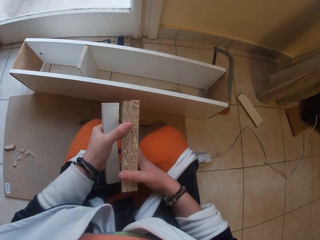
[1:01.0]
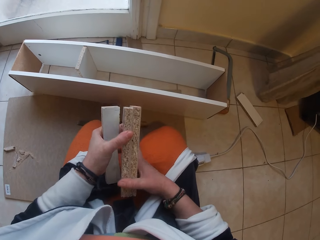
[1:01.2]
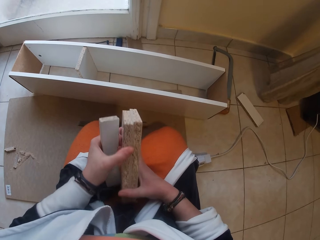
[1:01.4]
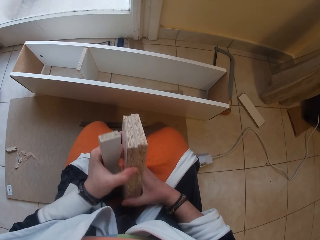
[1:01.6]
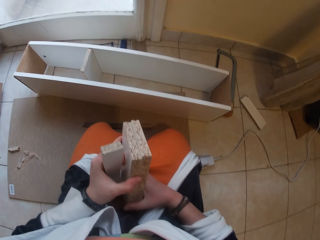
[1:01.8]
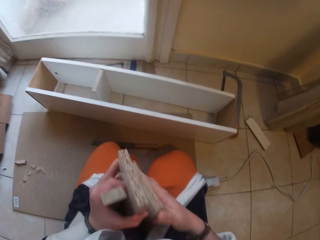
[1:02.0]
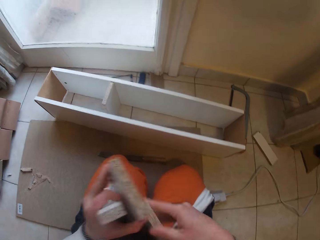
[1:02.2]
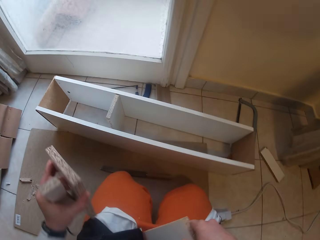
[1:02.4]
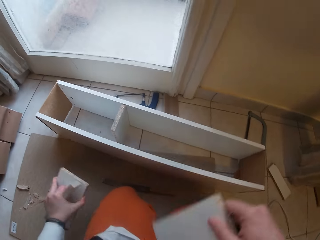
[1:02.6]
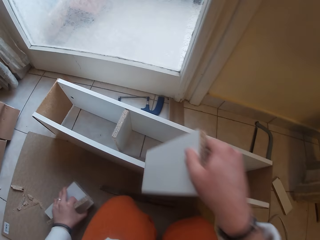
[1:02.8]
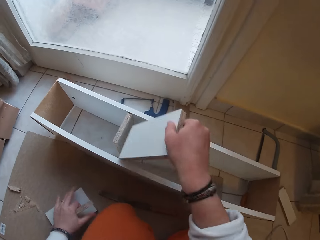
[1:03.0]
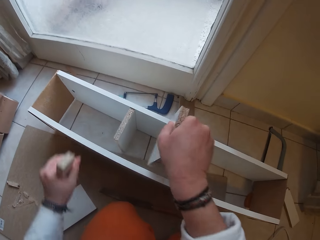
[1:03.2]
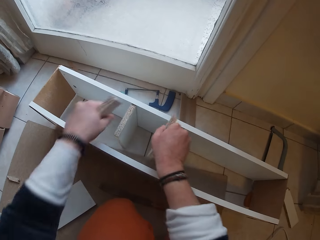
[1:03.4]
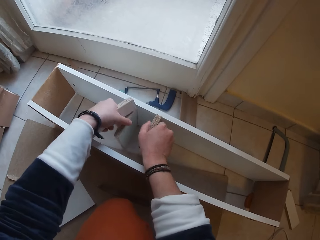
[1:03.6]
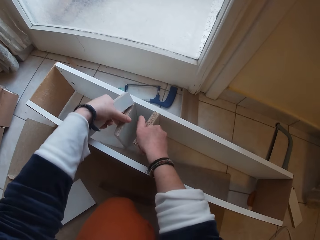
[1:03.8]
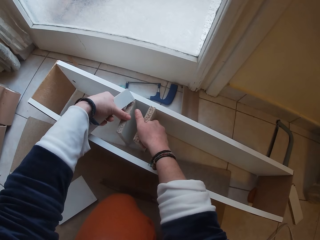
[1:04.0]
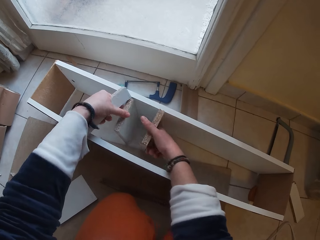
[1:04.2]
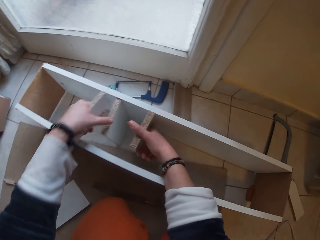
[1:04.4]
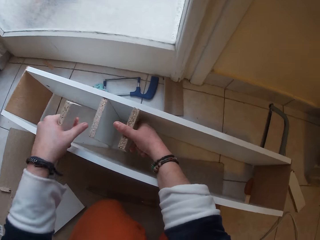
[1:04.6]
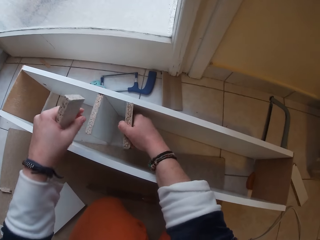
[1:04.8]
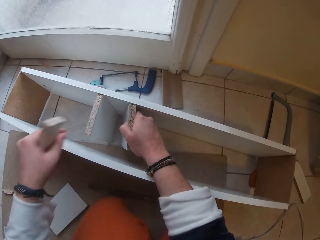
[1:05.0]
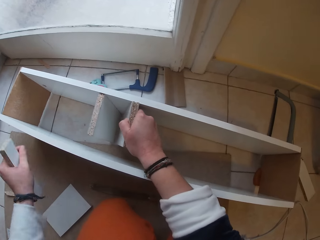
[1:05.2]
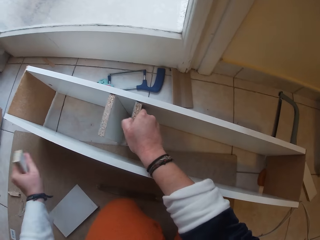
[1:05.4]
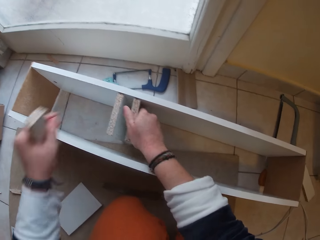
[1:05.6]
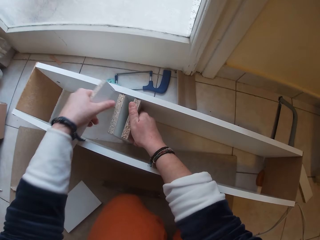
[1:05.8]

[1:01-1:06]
The camera wearer removes one piece of wood from her left hand with her right hand. She drops the piece of wood in her left hand on the board on the ground. She places the wood in her right hand in the open box on the ground. She places her left hand on the wood in the open box on the ground. She removes her left hand from the wood in the open box on the ground. She moves the wood in her right hand to the wood in the open box on the ground.

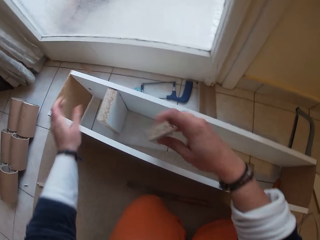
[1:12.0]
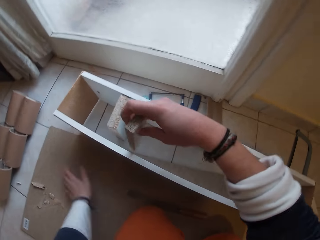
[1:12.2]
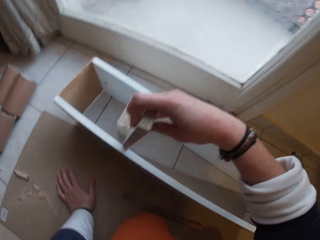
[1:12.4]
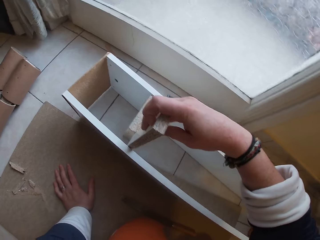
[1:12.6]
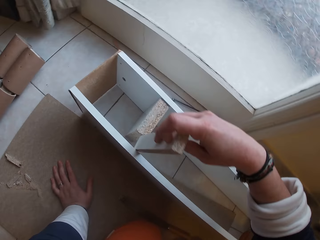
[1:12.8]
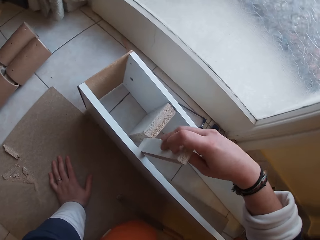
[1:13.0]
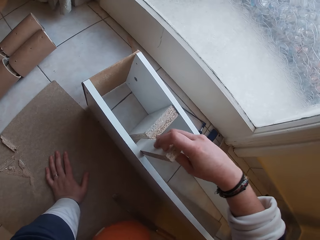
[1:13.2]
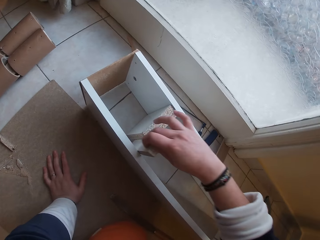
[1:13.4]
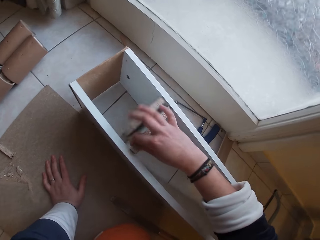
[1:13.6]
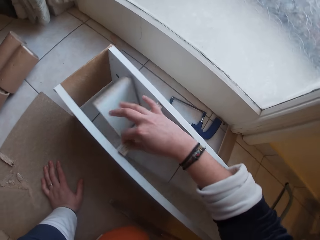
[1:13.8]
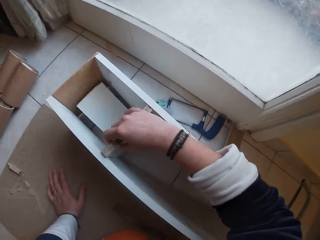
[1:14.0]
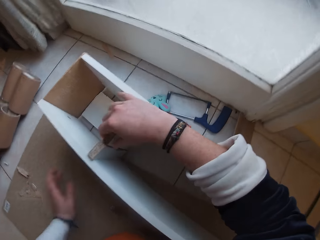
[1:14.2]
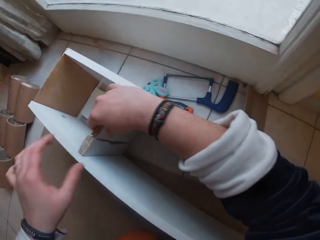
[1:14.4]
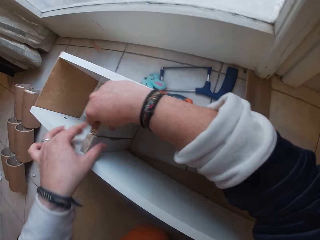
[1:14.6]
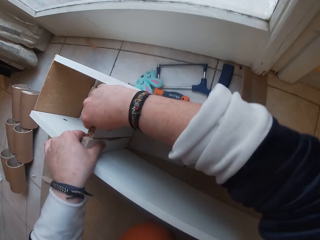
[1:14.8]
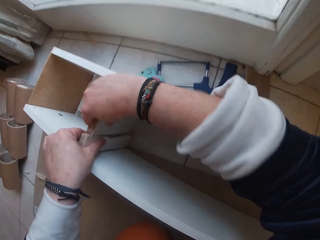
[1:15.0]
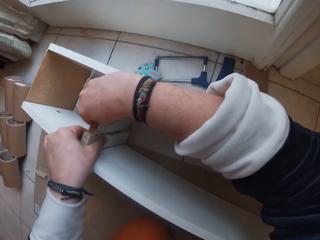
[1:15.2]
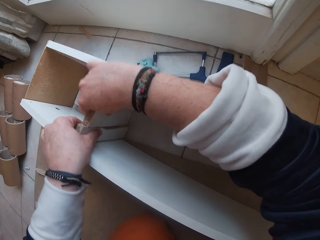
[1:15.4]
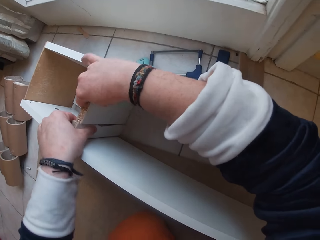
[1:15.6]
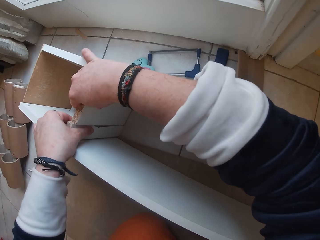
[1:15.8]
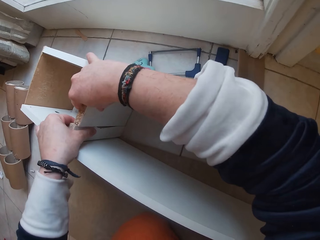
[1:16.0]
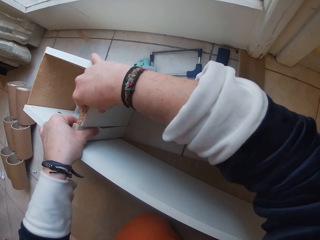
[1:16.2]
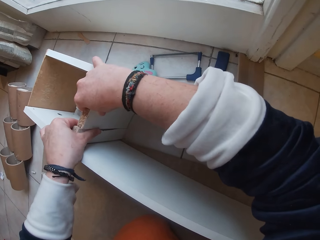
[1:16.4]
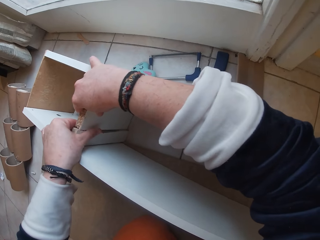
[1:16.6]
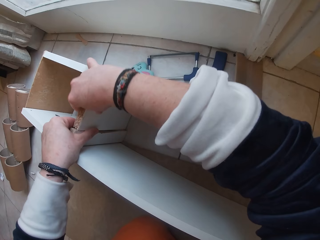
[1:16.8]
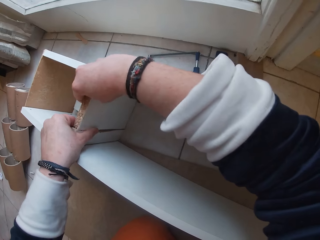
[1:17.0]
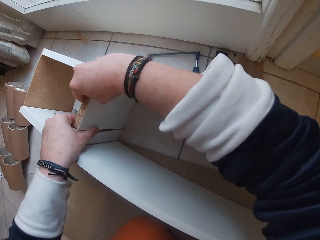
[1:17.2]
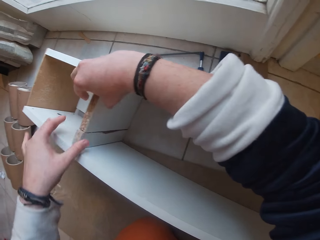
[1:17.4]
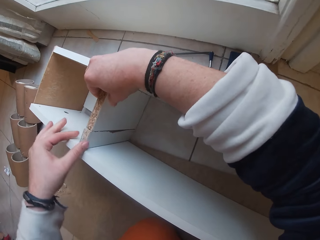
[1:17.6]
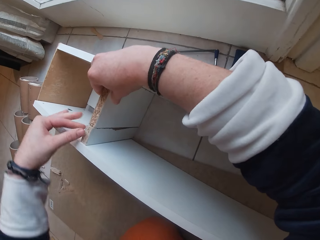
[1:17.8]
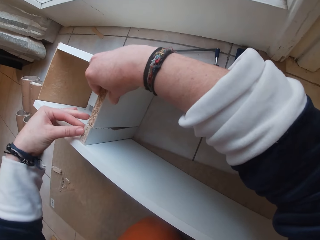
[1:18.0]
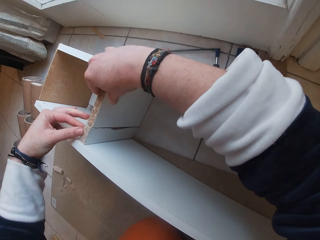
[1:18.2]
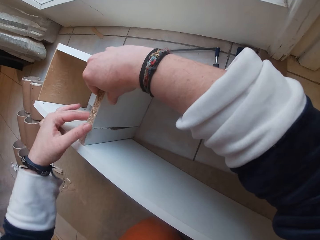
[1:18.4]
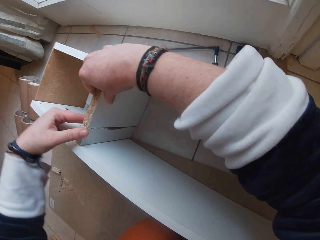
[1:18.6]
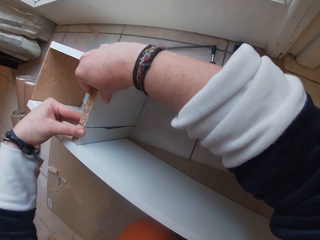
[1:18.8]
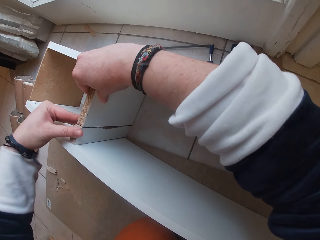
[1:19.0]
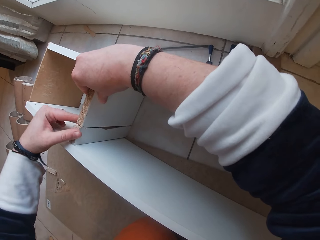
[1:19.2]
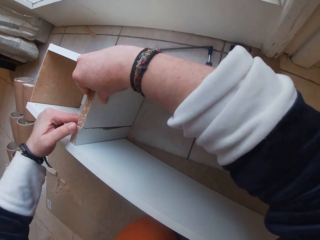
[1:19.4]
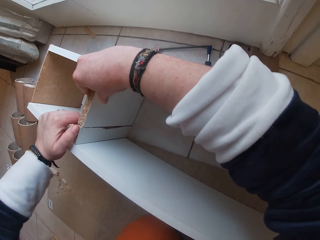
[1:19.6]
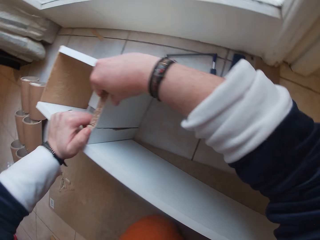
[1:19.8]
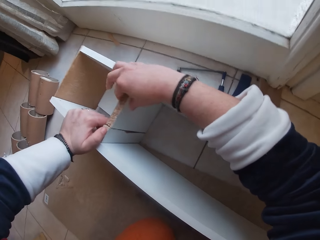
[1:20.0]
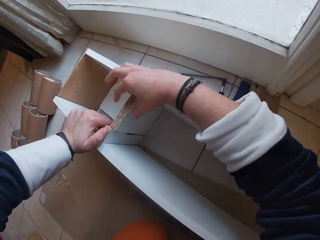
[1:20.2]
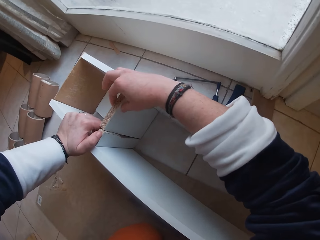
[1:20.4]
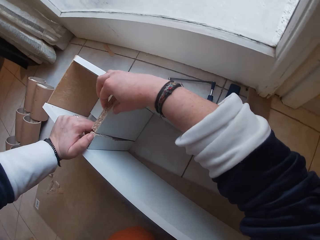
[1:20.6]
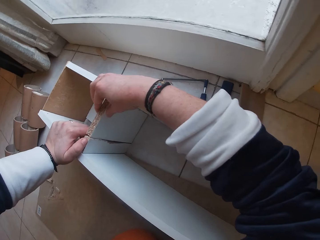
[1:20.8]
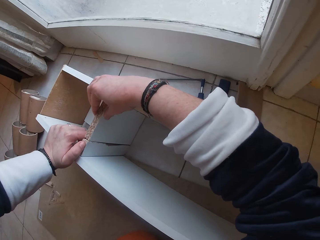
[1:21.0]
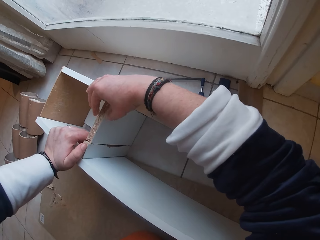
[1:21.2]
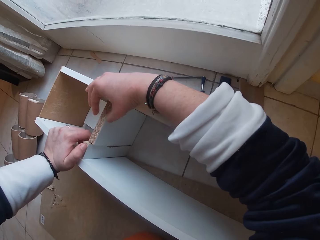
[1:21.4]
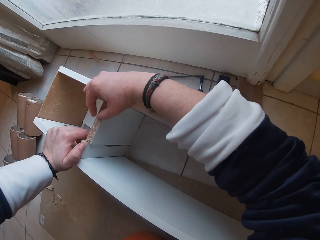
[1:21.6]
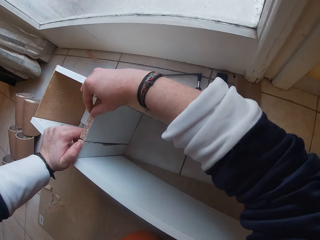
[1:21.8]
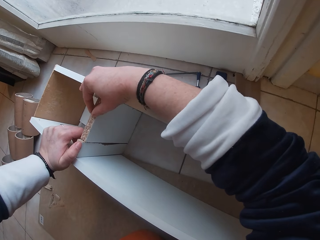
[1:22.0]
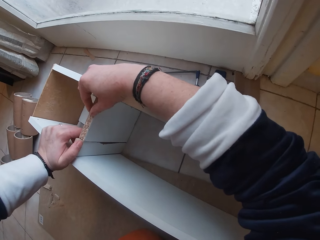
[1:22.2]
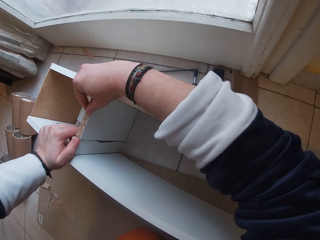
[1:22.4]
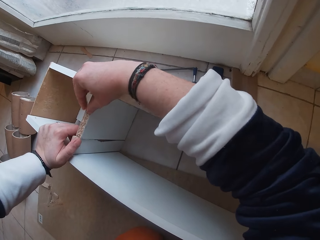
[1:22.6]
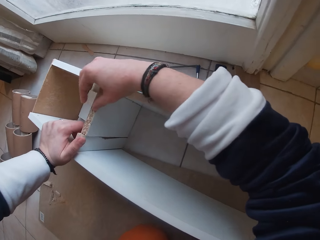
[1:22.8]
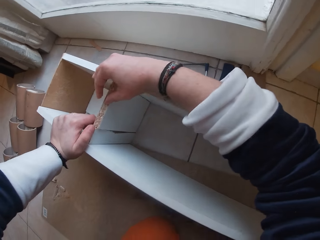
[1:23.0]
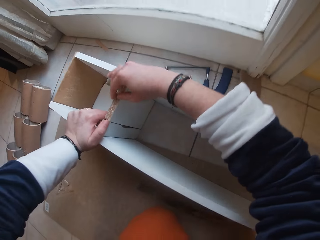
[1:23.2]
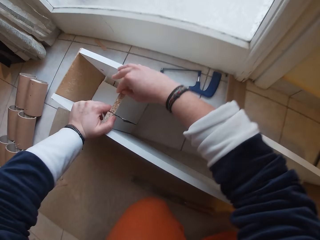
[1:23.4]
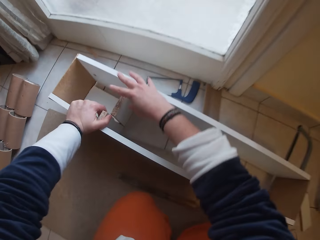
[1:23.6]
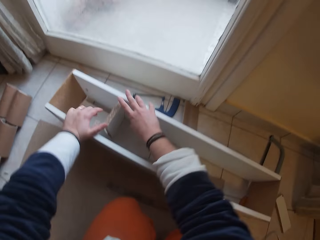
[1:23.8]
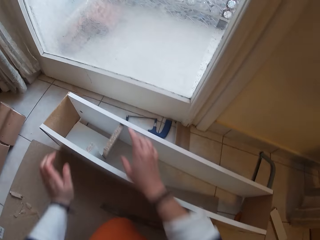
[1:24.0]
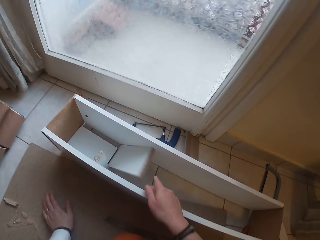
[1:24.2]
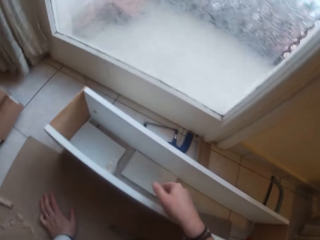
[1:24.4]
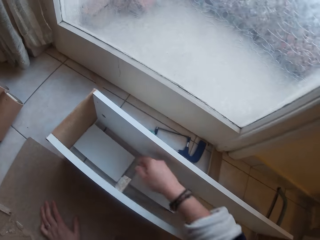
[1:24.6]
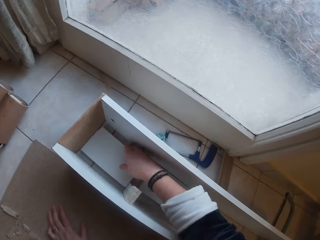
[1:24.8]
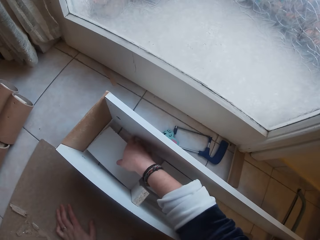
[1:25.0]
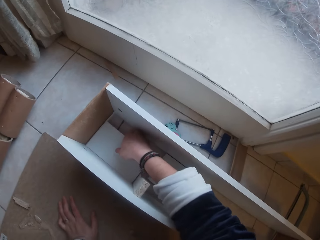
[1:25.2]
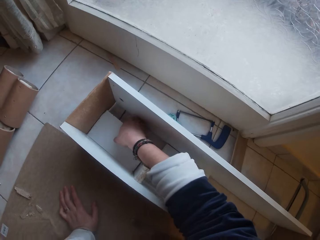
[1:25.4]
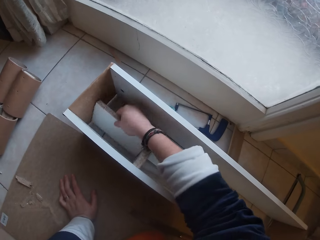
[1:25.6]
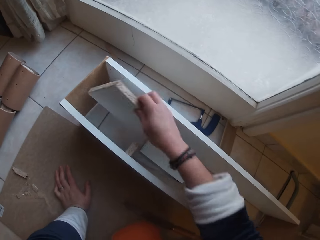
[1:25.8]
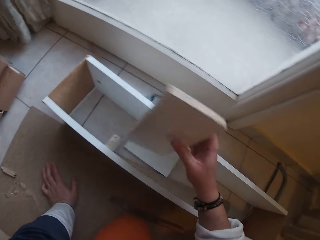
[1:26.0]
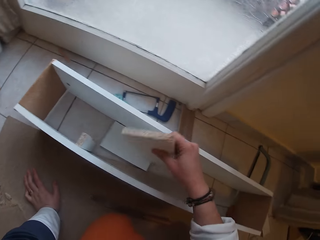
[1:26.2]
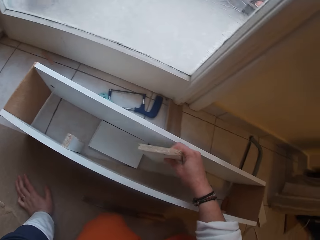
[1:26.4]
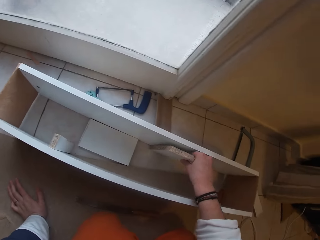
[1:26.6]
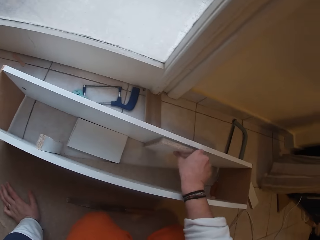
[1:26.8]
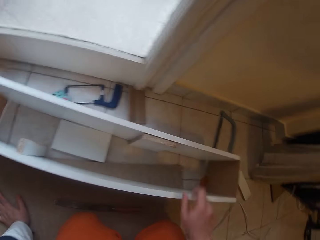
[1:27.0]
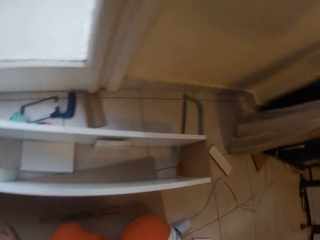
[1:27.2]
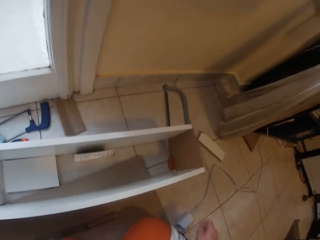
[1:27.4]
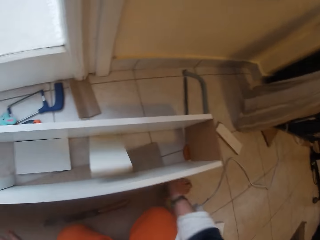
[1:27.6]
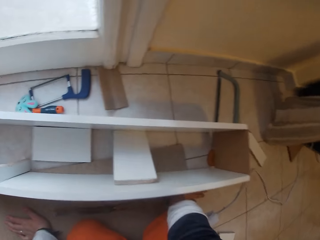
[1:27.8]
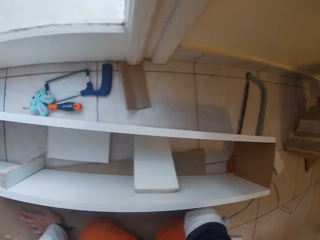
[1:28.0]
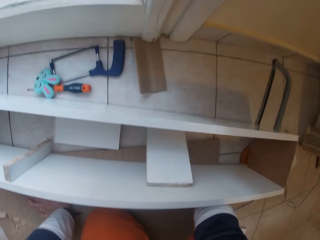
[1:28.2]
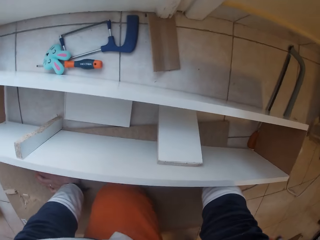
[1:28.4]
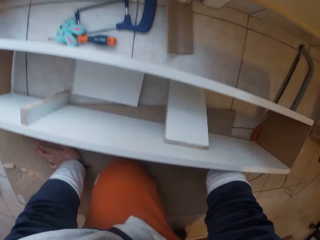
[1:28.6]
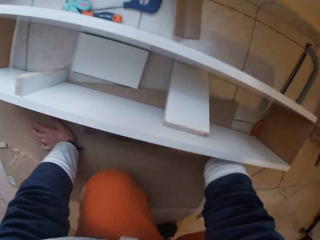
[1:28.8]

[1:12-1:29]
The camera wearer places the piece of wood in her right hand in the open box on the ground. She tips over the wood in the open box on the ground with her right hand. She places her left hand on the piece of wood in the open box on the ground. She fits the wood and the piece of wood in the open box on the ground with both hands. She removes both hands from the wood and the piece of wood in the open box on the ground. She picks up the wood in the open box on the ground with her right hand. She places the wood in her right hand on the side of the open box on the ground.
